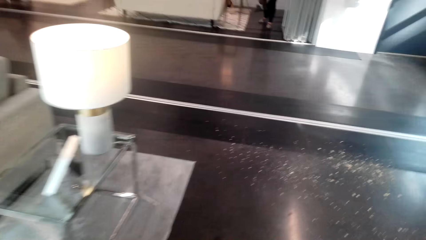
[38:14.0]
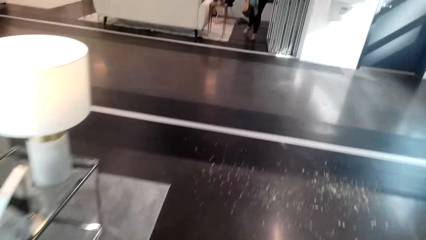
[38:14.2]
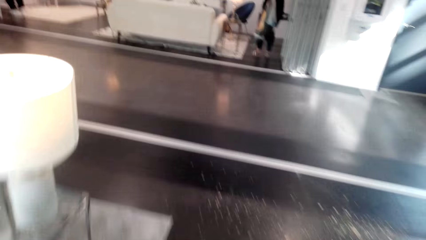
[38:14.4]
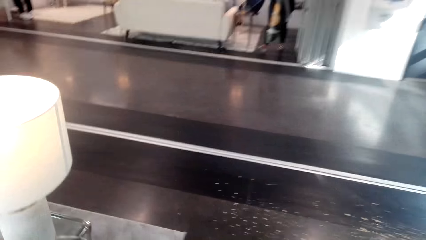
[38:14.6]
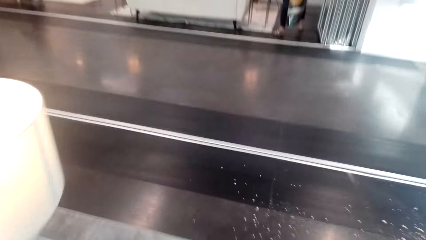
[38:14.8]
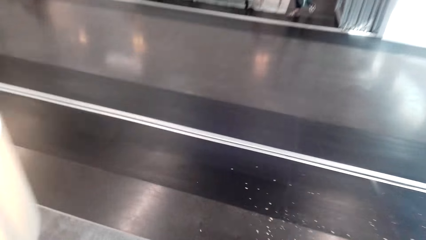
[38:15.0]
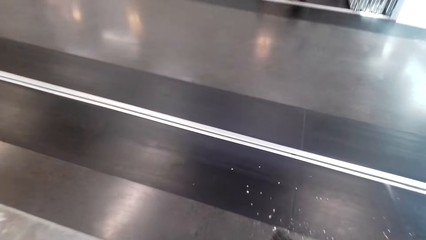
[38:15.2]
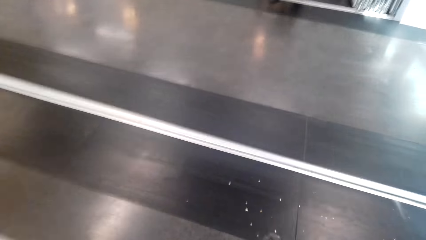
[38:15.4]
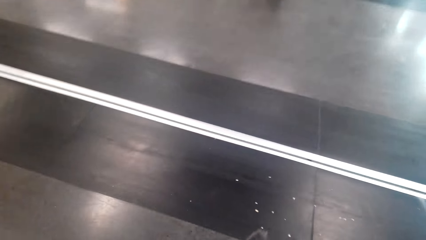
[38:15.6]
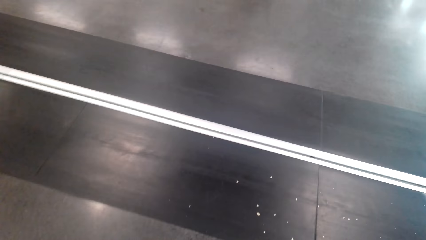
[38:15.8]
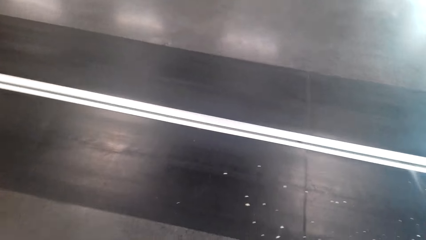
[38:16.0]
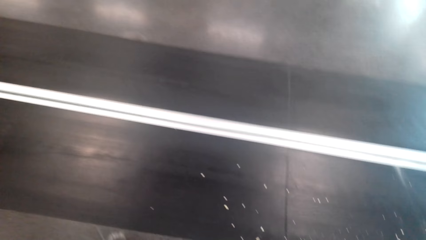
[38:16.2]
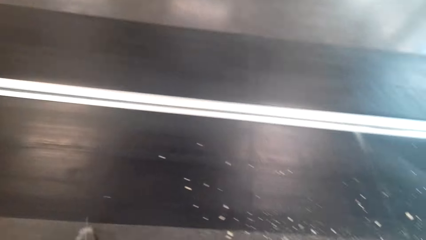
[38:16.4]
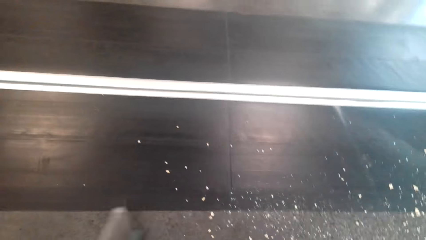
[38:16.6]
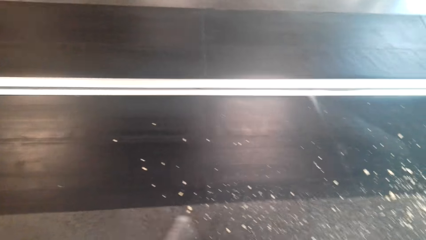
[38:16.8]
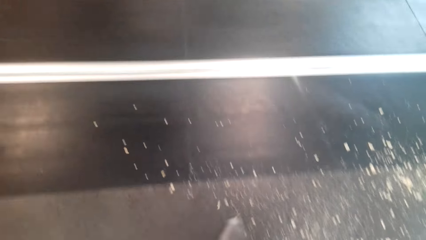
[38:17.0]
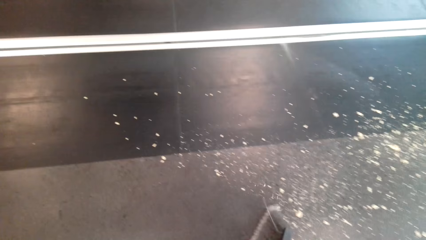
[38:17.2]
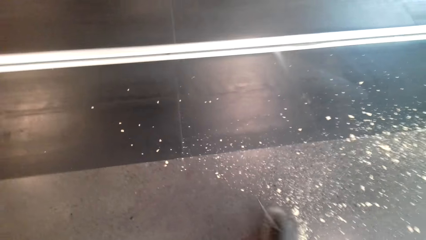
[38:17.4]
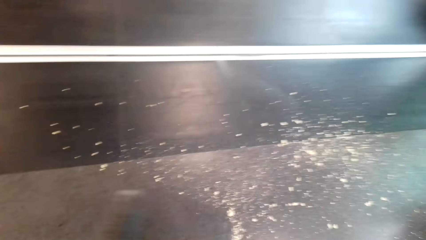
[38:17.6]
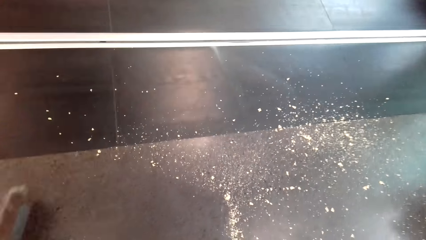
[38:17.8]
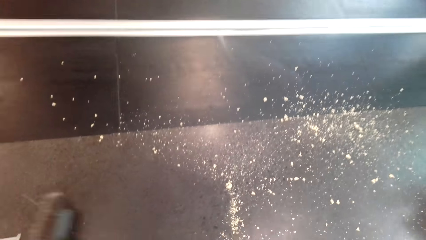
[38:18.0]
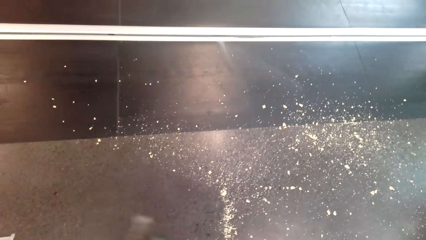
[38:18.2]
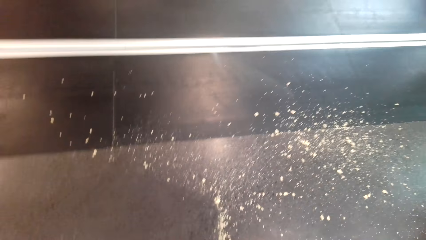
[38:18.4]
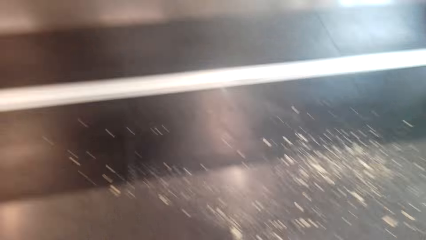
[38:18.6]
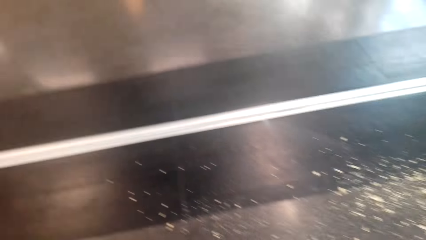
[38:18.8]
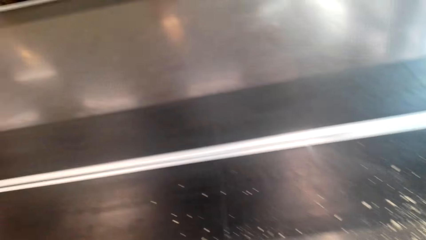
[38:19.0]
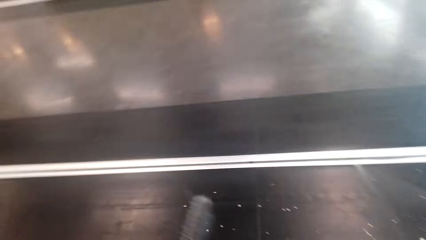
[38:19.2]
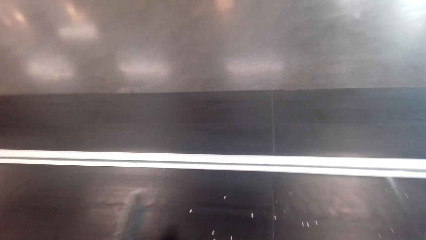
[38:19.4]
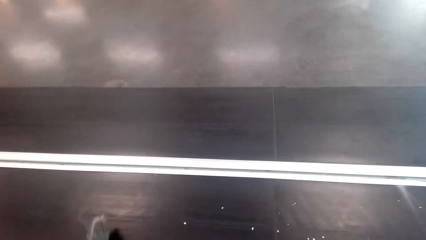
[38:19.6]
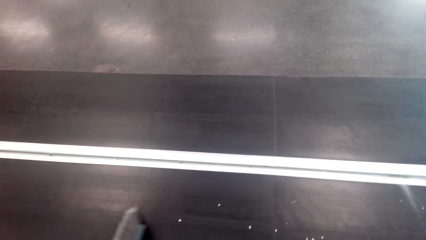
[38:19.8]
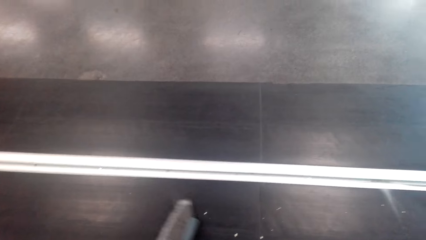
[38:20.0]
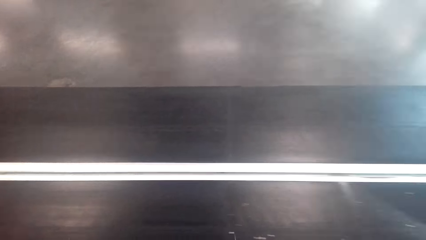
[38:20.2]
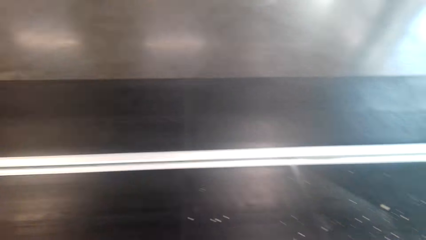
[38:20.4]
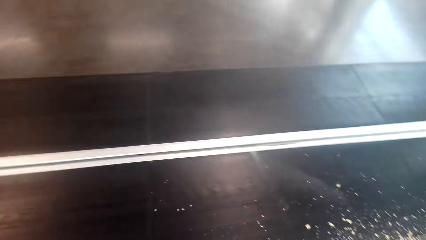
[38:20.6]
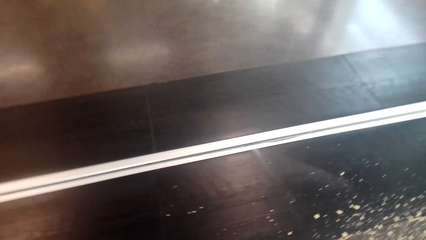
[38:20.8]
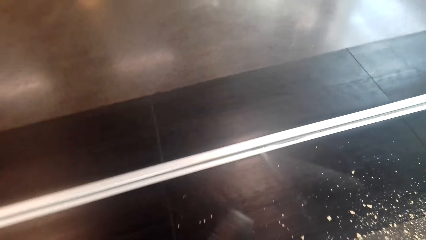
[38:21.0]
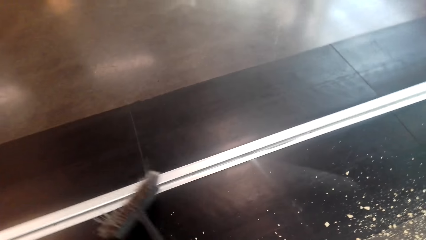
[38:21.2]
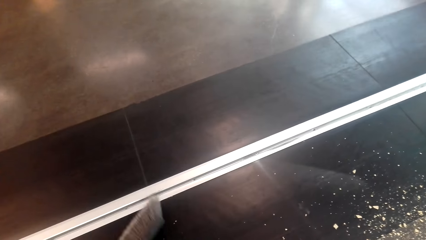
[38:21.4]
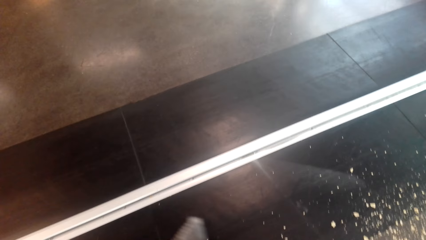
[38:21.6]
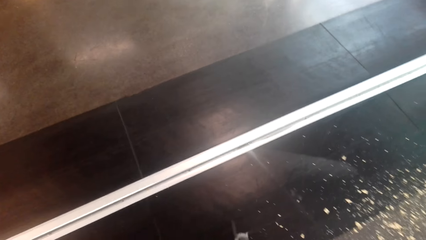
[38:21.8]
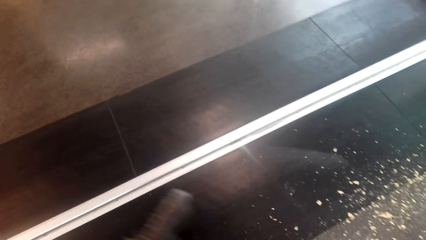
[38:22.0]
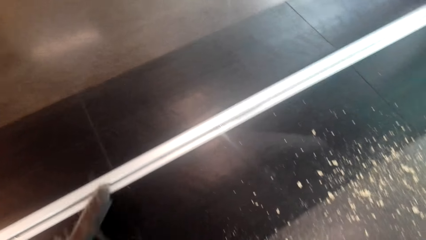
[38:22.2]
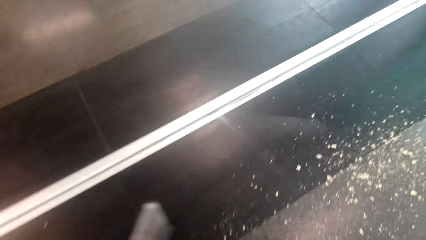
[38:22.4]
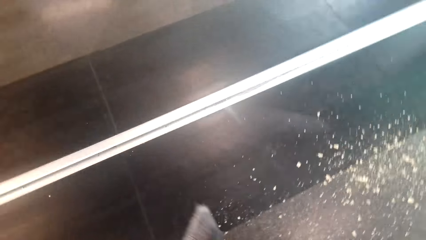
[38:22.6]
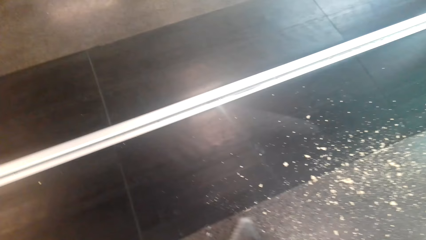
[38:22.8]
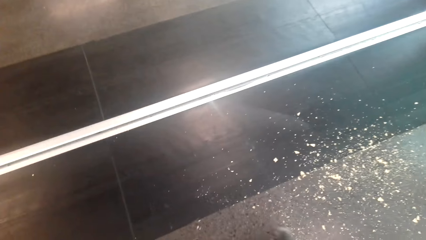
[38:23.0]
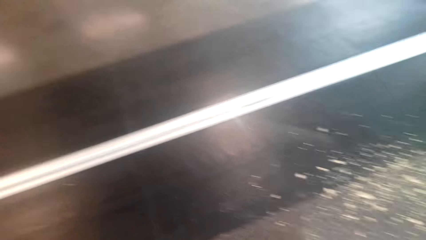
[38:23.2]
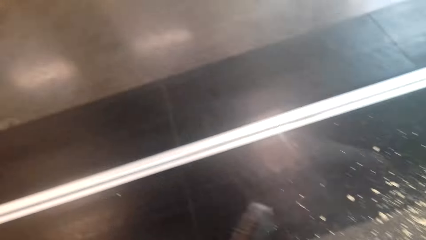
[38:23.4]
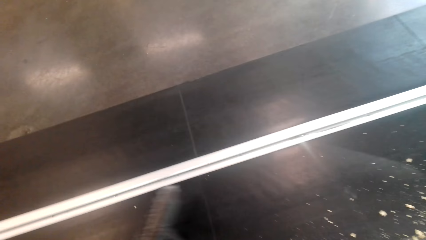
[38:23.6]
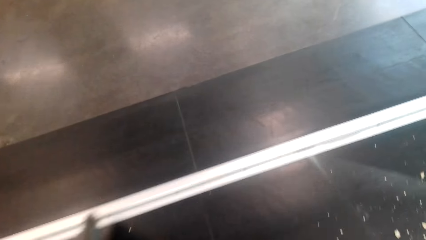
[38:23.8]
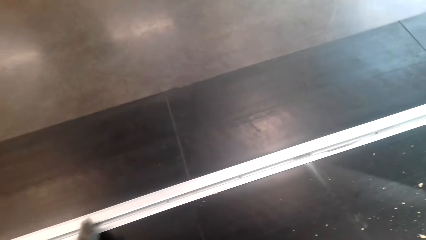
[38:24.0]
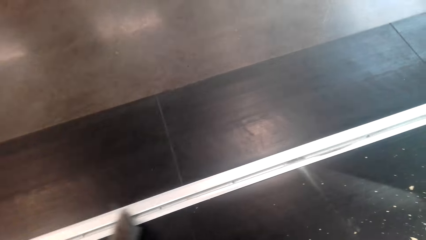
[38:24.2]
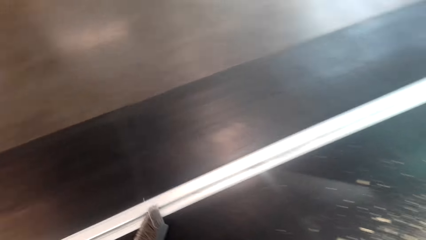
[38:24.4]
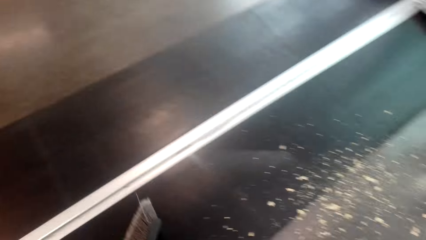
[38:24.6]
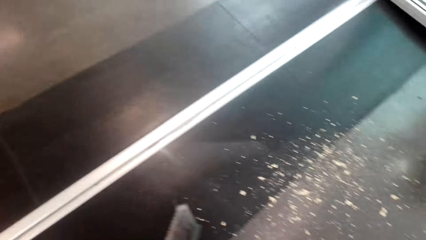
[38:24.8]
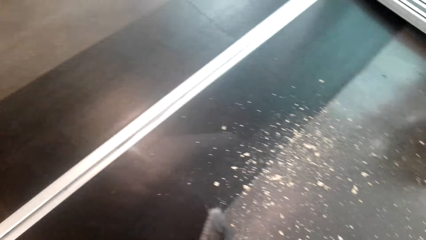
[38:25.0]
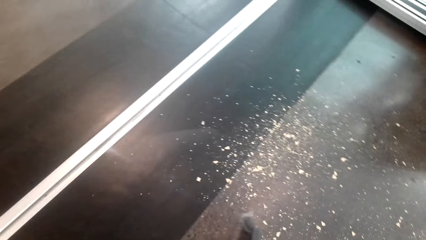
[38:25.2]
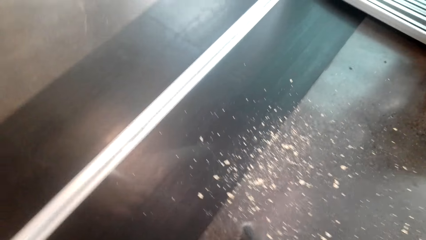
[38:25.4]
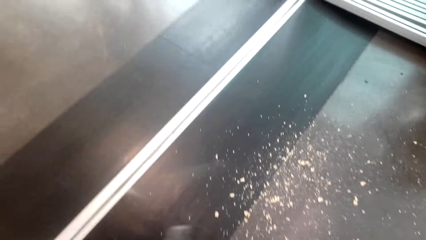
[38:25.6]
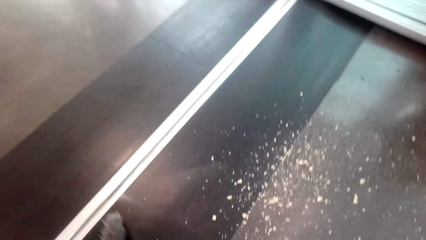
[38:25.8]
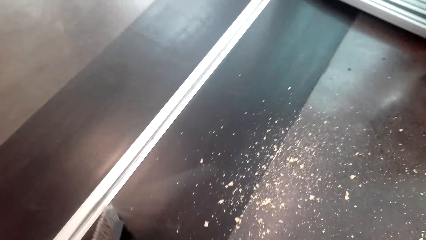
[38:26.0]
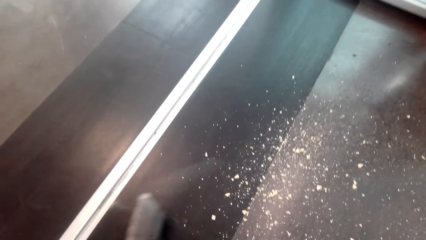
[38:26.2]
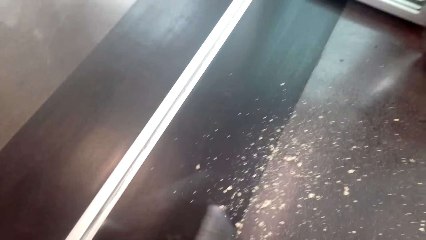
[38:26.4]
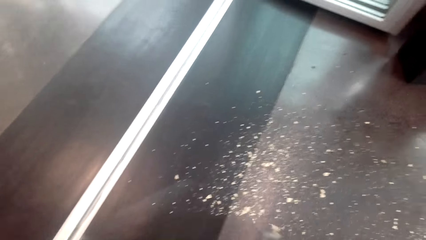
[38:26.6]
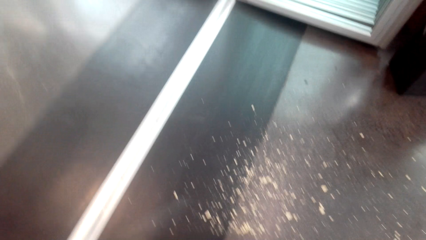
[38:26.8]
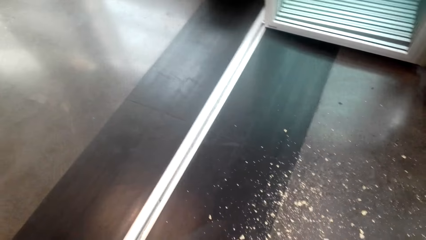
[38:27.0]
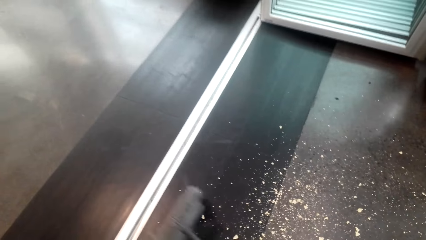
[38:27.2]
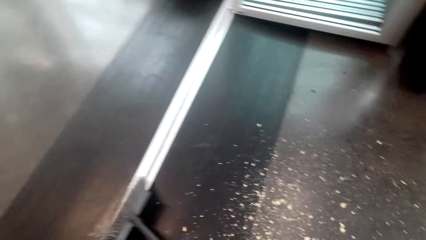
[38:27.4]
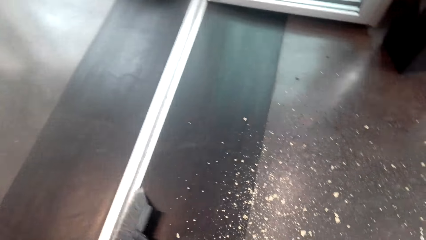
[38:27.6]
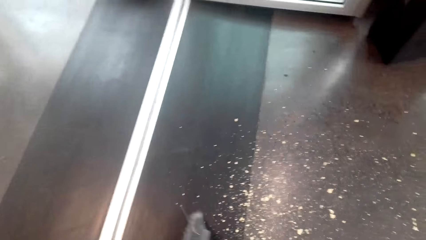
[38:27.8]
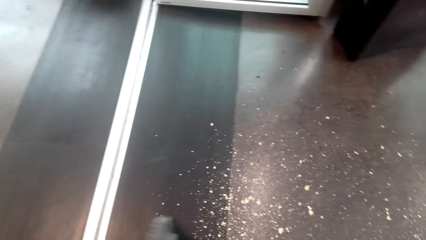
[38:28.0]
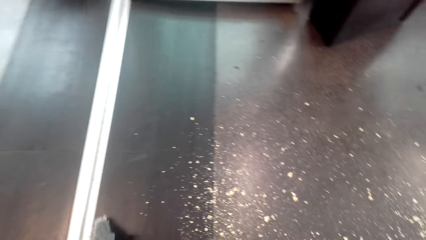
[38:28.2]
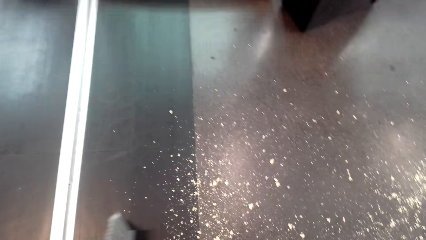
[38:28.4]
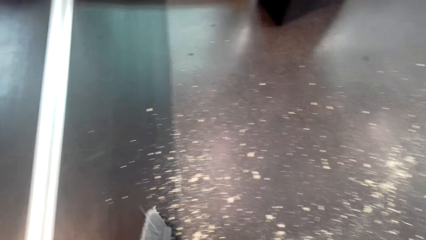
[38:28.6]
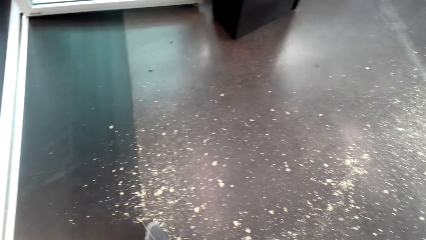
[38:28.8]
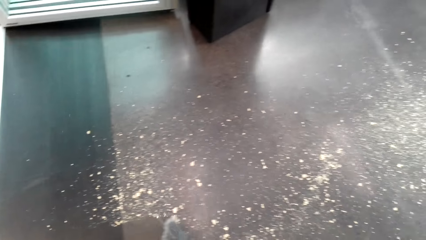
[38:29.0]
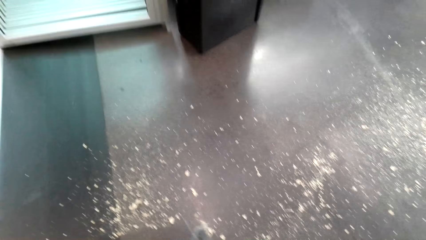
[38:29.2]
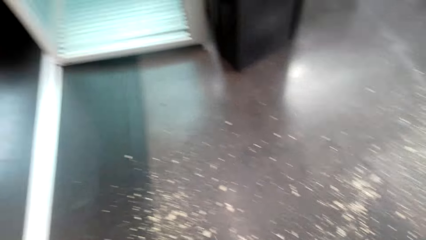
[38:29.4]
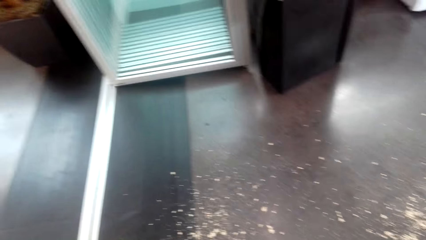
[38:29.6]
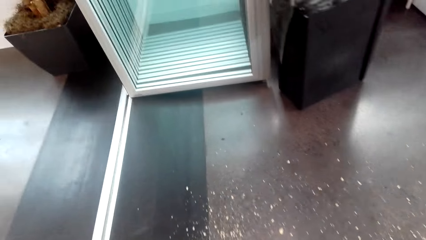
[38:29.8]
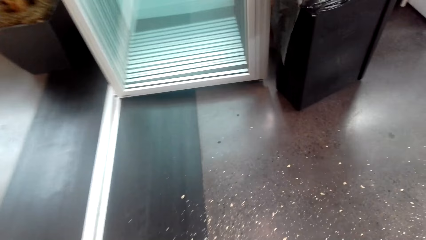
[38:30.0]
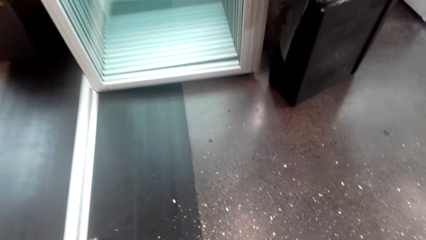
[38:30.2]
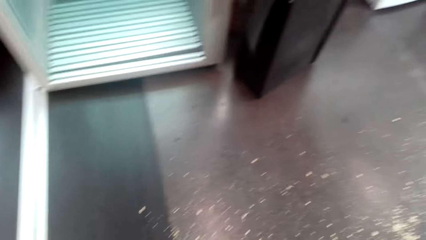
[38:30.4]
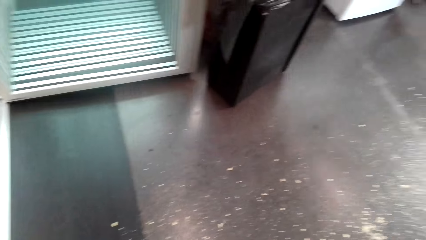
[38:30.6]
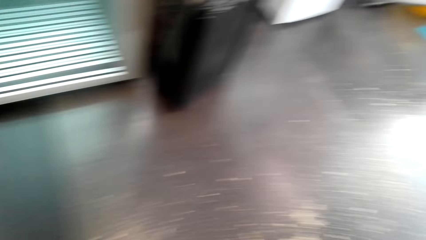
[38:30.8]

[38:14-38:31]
The camera wearer sweeps the floor.
